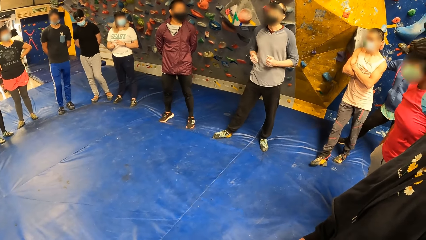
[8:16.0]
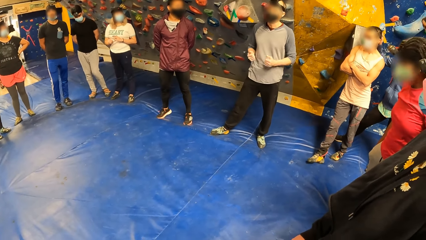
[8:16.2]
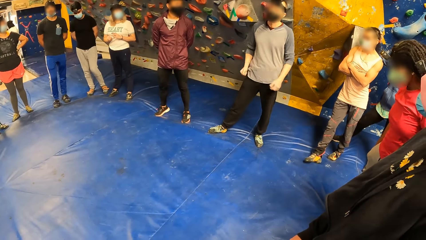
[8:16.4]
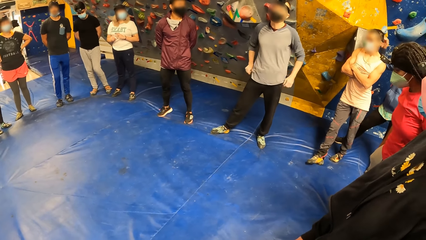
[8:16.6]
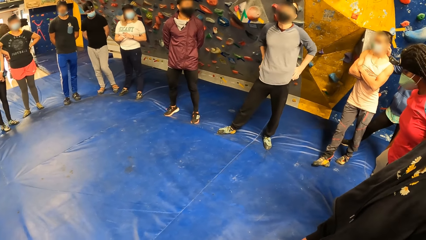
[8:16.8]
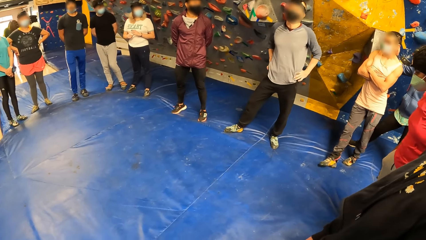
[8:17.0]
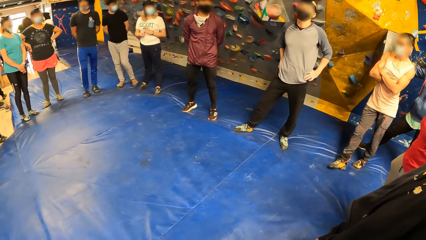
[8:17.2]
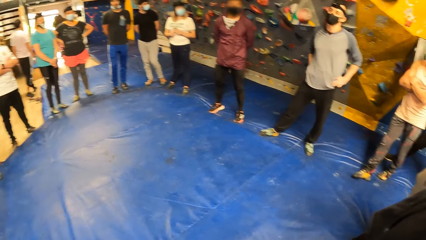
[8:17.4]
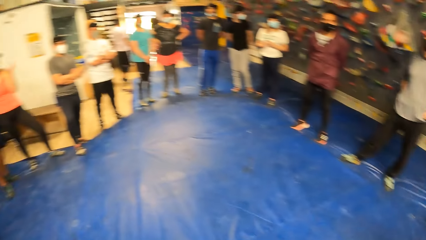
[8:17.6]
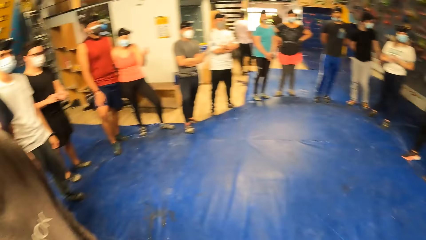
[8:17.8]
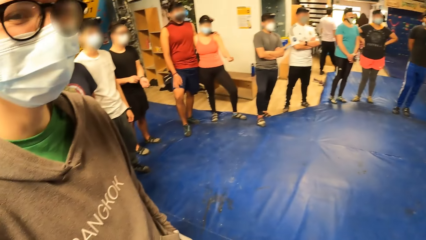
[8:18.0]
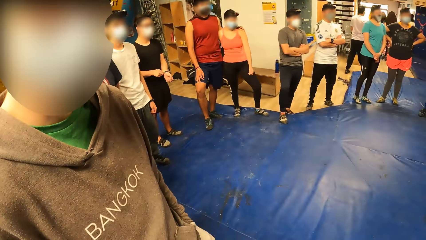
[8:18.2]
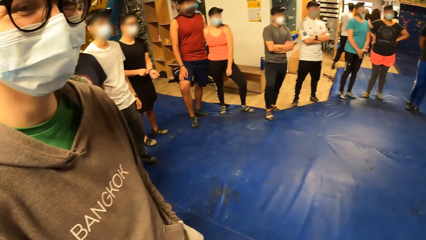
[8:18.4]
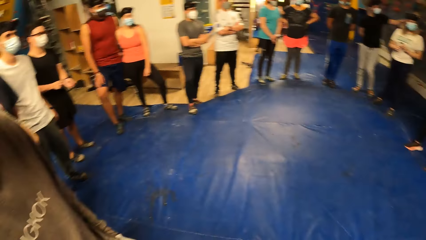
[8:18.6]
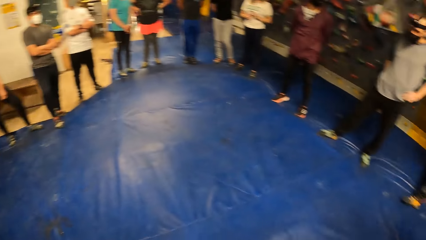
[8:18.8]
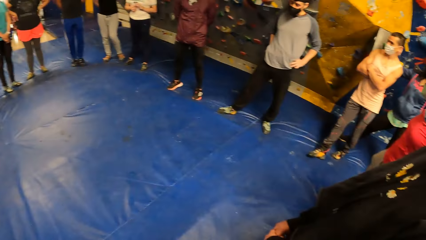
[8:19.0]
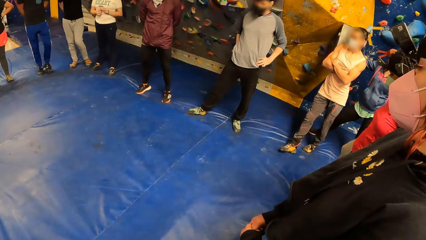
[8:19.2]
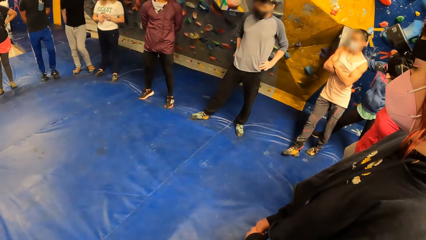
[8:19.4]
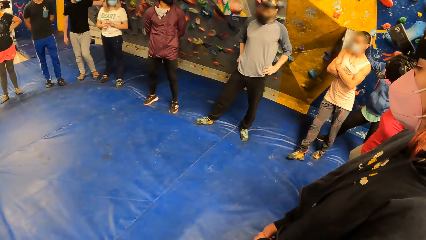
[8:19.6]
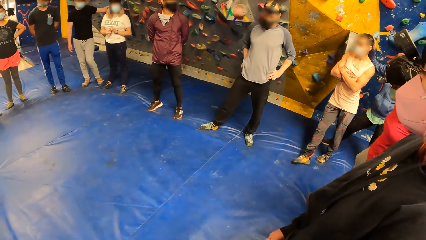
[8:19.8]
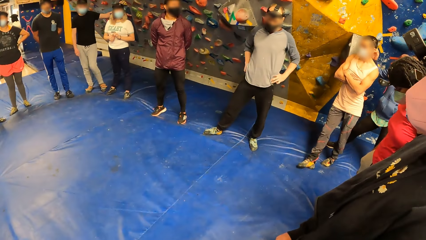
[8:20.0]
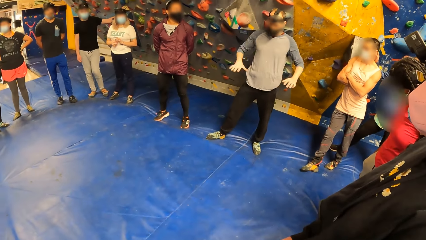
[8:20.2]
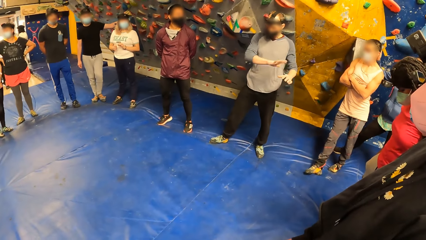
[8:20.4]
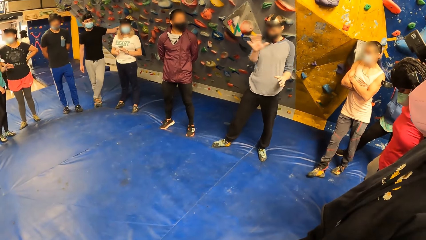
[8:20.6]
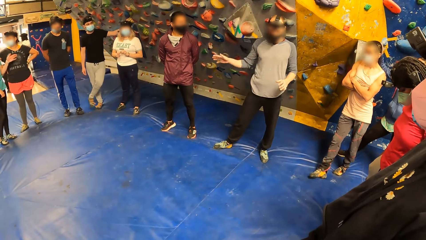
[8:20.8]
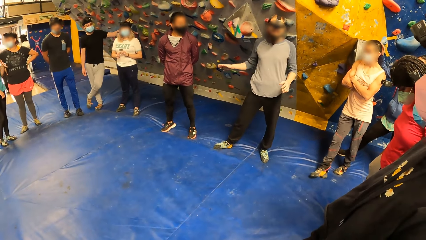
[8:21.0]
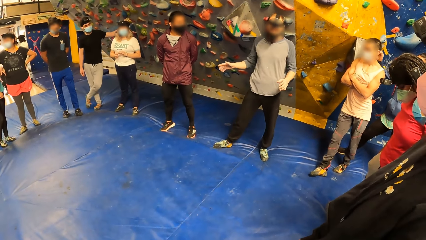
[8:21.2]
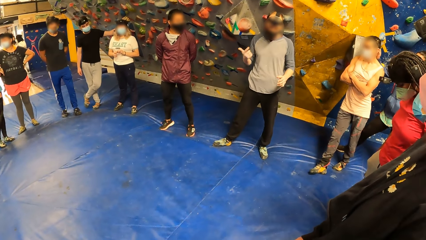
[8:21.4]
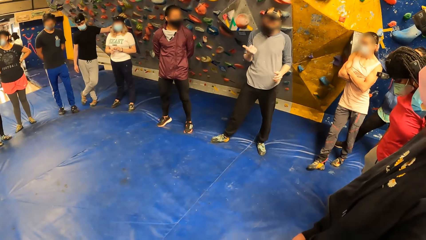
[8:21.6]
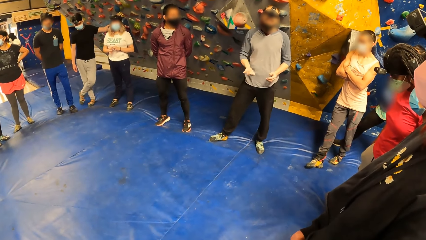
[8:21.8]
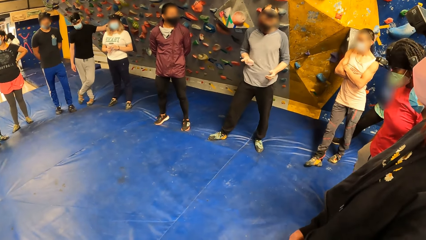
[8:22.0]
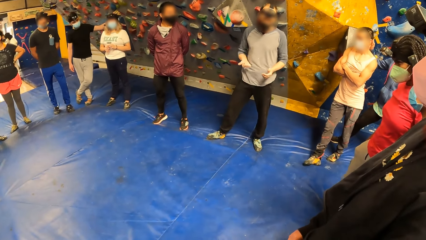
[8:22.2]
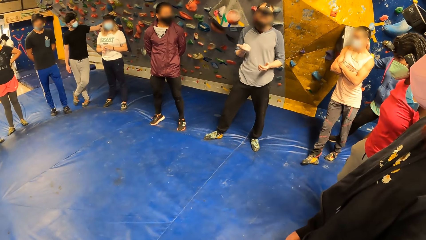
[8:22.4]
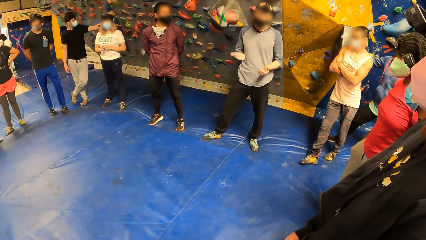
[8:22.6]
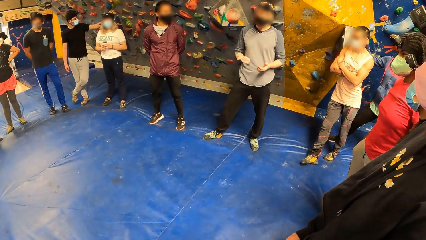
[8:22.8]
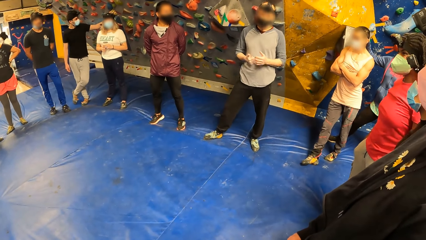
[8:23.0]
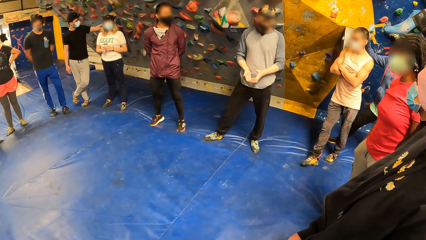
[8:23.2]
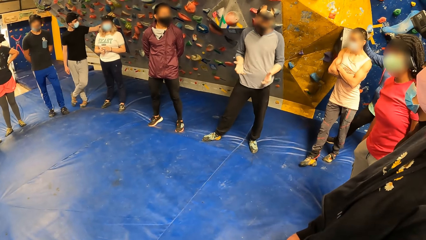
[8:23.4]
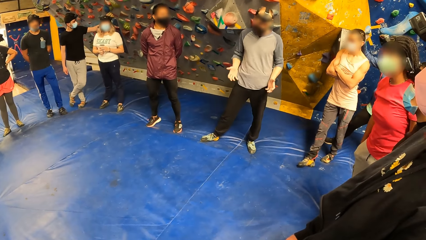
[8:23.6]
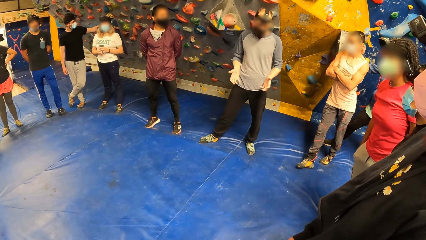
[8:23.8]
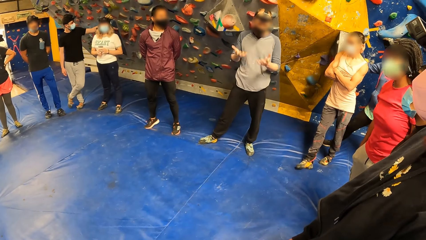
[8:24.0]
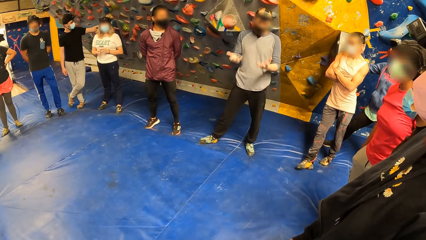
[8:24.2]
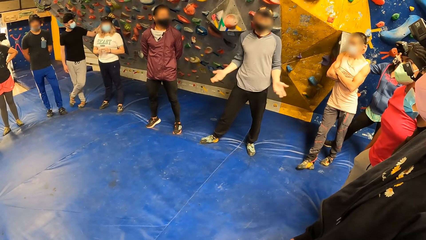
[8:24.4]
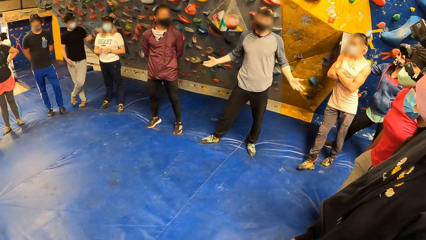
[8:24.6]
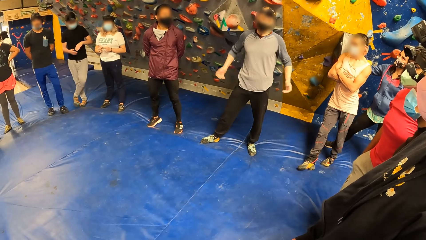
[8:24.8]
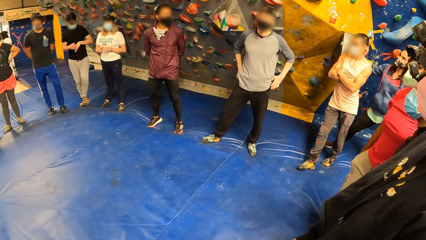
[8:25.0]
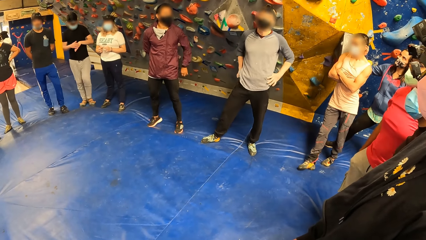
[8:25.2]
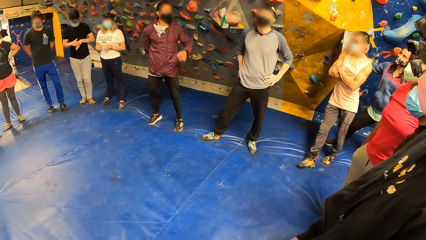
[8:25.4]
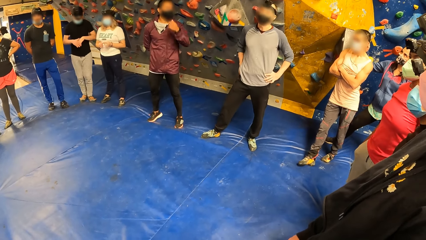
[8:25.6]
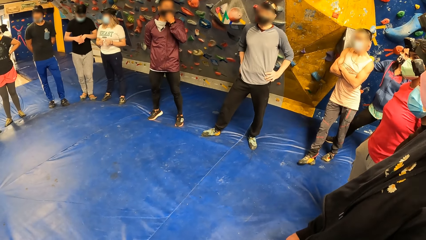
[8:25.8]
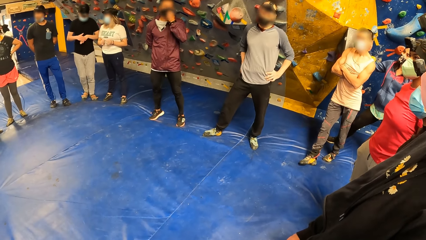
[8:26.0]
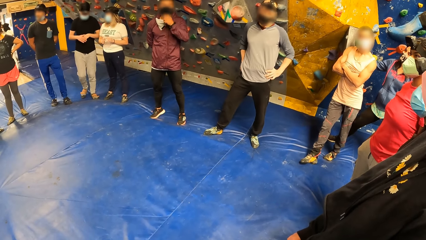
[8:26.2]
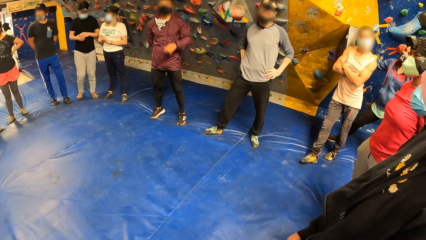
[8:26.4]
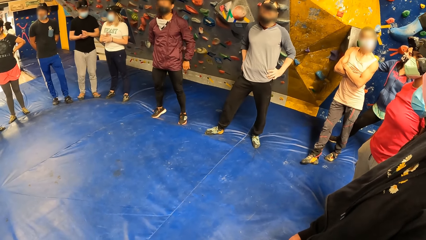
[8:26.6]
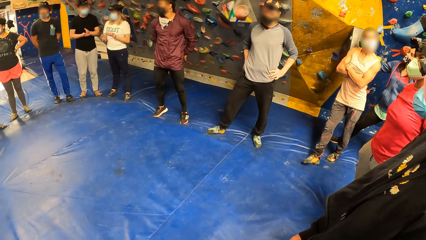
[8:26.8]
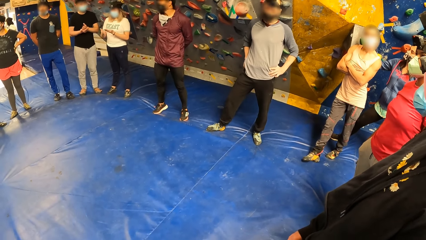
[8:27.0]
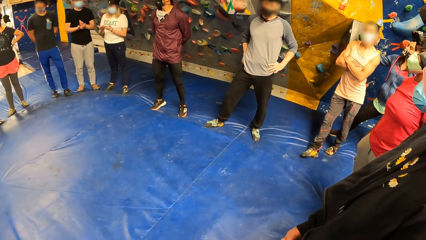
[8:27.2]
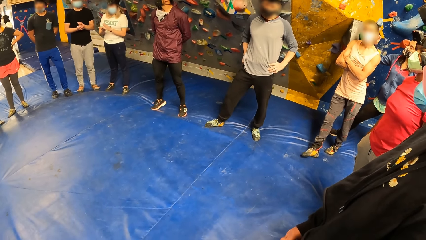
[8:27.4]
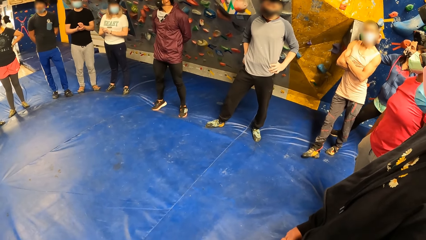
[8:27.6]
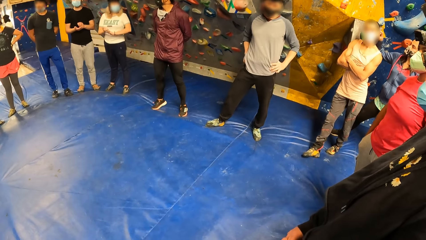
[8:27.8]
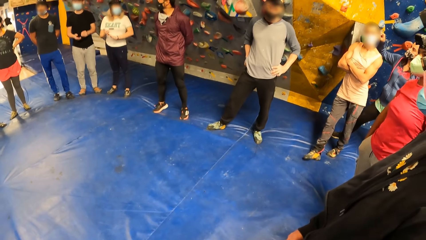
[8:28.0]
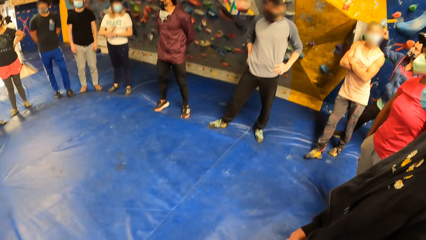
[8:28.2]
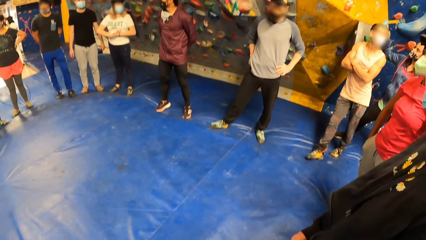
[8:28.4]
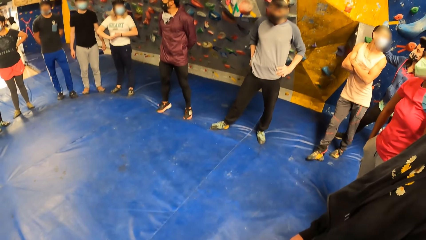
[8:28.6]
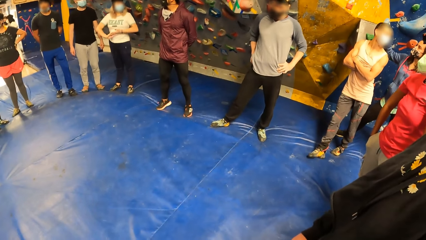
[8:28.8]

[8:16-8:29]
The camera wearer looks at a person. They look around. The man converses.

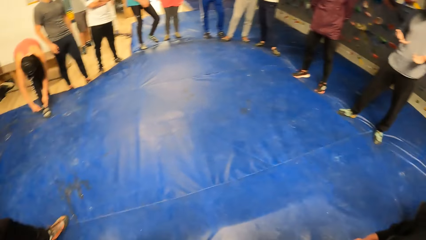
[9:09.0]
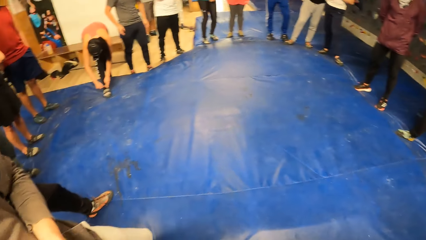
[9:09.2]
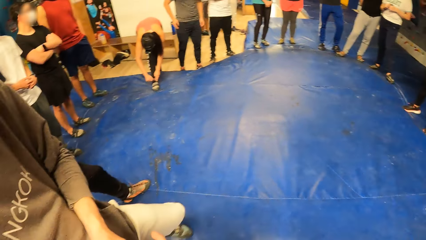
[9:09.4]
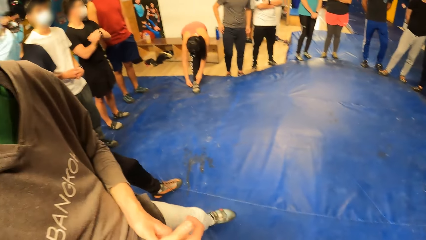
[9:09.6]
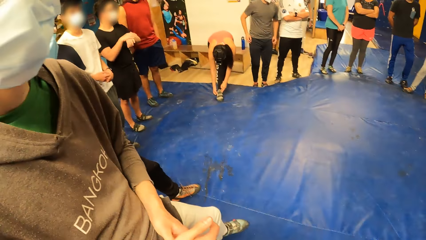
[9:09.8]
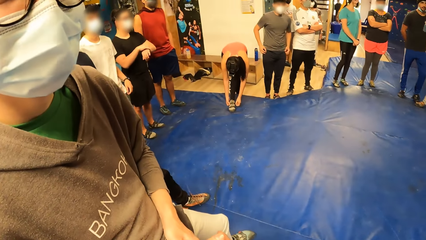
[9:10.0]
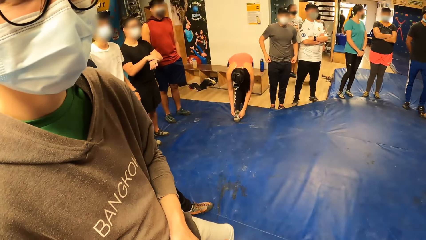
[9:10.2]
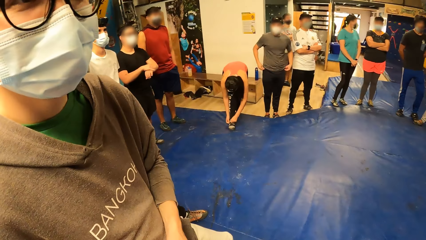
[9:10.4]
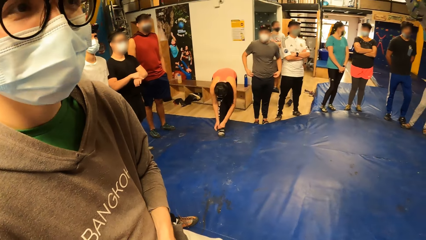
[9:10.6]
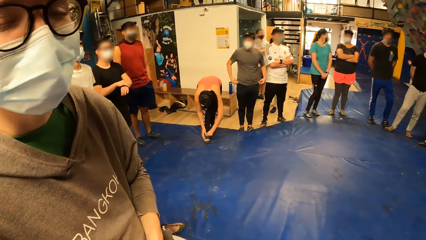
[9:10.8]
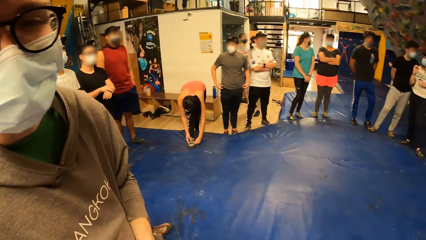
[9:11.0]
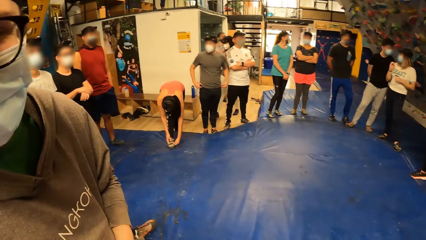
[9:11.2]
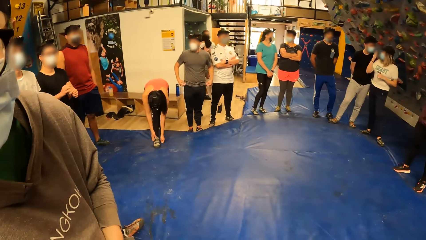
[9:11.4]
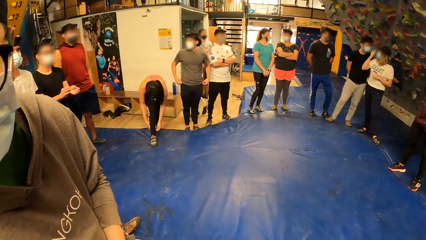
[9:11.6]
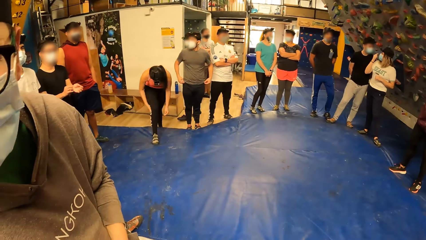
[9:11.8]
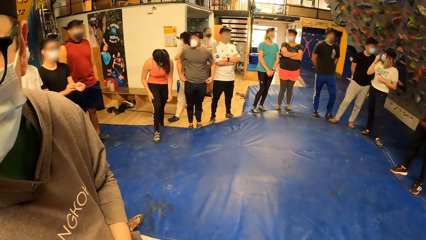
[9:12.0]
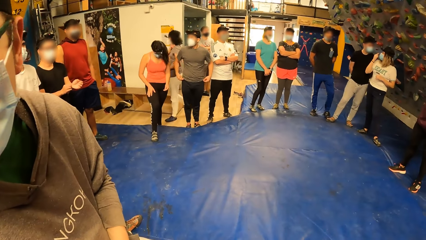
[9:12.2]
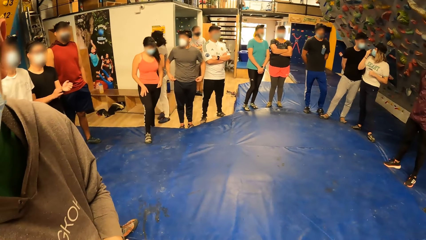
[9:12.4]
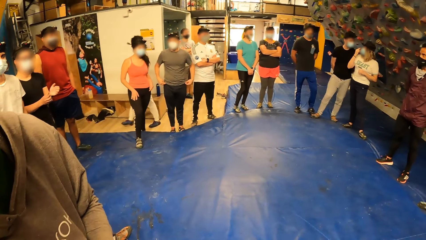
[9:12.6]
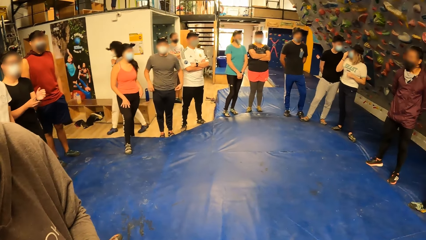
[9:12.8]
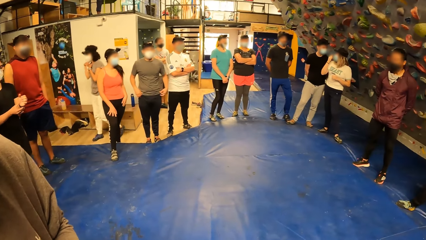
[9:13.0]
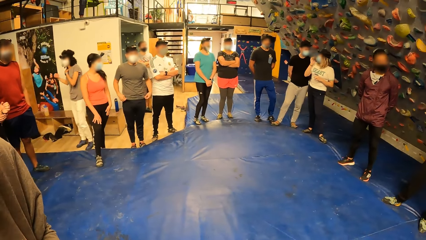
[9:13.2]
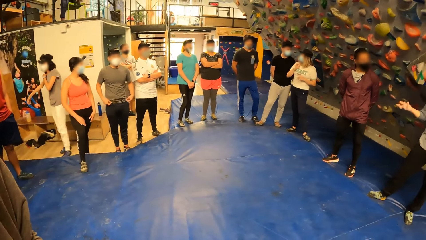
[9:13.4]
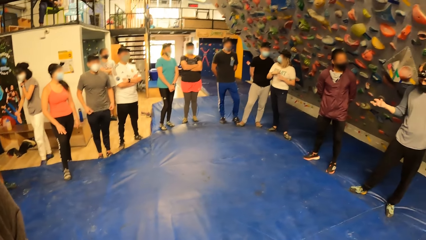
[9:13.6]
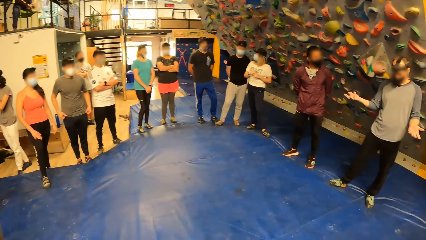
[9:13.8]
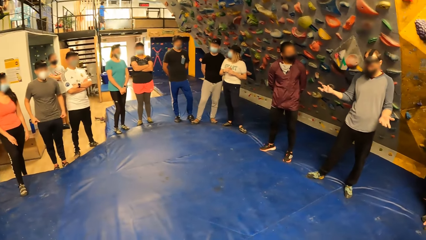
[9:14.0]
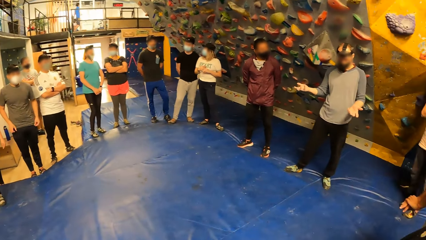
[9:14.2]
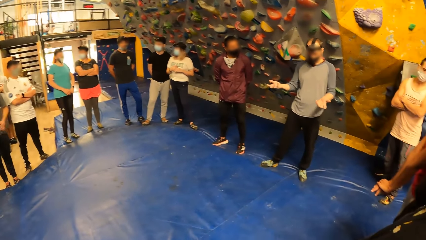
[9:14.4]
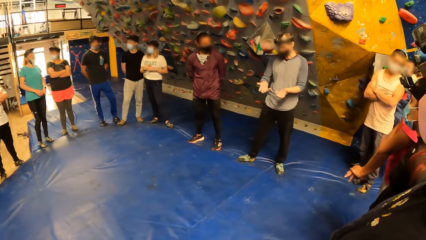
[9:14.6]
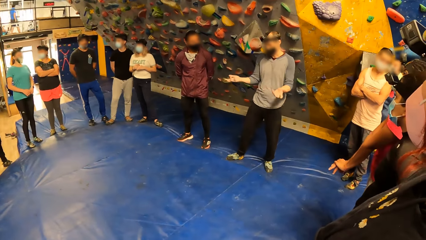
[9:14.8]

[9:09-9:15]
The camera wearer interacts with the man. The man converses.
